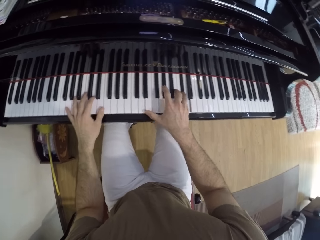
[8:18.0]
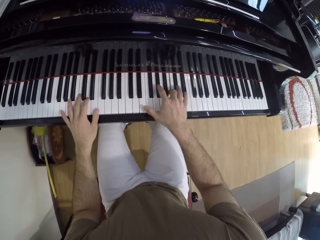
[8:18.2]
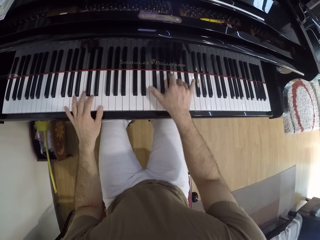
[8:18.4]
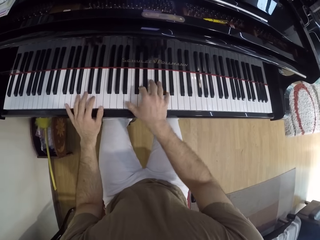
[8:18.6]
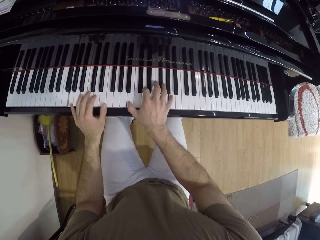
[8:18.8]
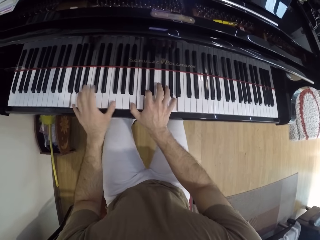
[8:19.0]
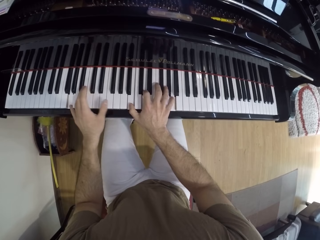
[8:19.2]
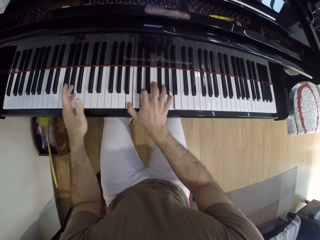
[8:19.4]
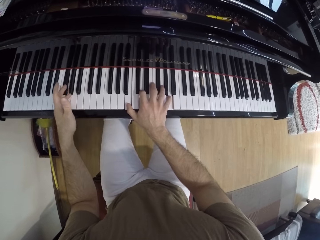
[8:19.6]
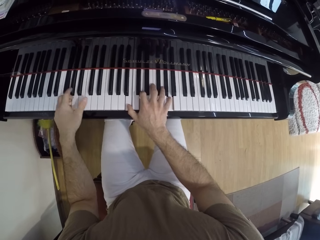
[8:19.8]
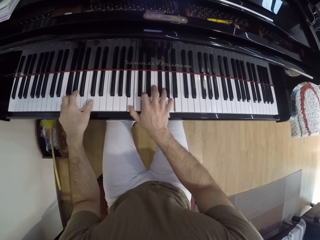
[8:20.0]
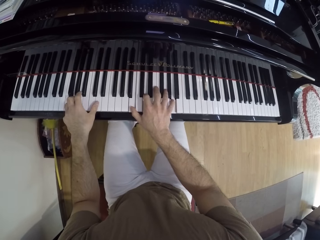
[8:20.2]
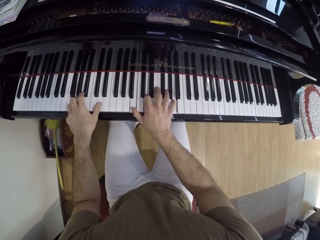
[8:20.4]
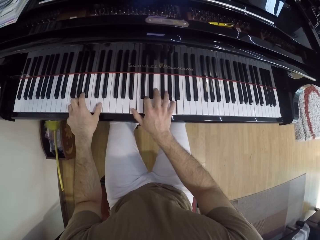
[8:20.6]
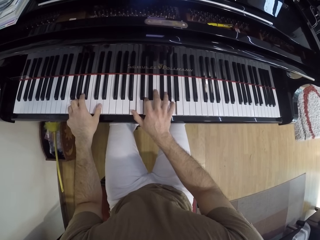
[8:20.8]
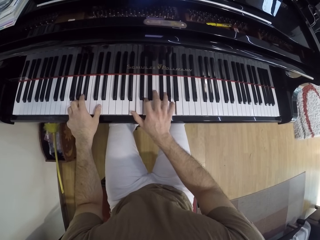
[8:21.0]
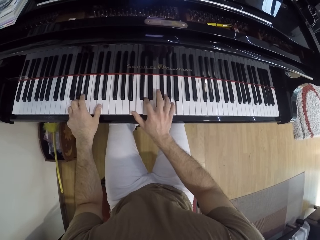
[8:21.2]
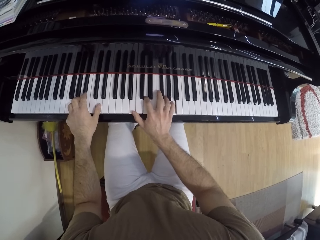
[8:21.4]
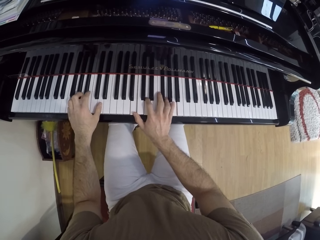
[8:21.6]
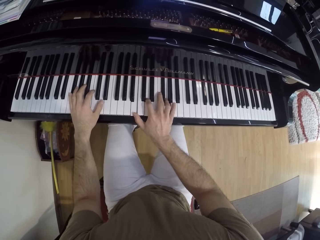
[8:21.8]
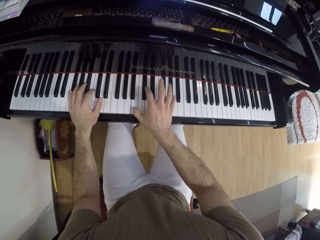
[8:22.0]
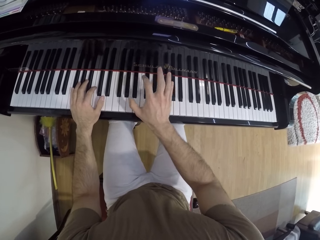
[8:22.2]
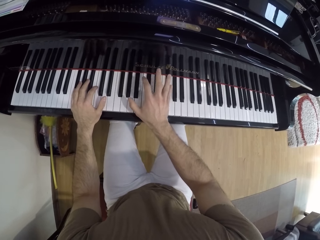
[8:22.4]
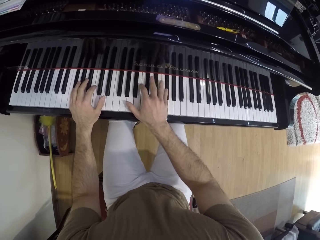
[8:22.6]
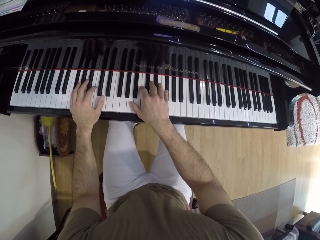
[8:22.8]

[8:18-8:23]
The camera wearer lowers the left hand back to the piano.

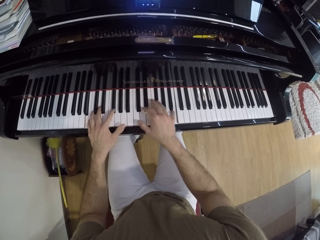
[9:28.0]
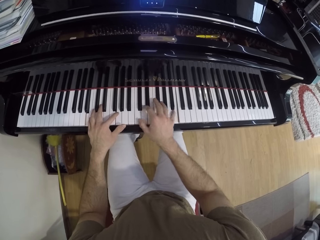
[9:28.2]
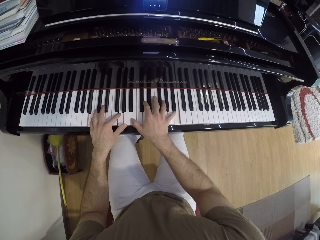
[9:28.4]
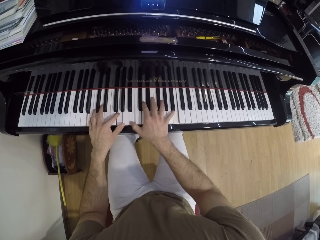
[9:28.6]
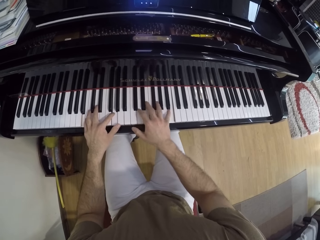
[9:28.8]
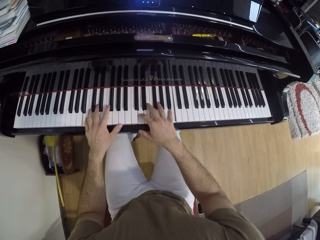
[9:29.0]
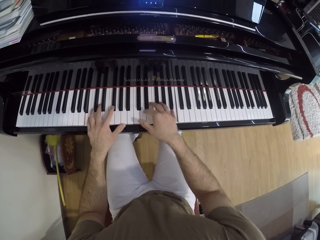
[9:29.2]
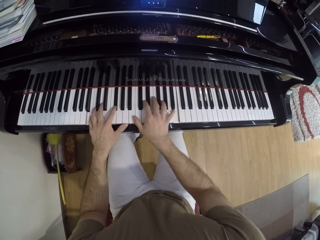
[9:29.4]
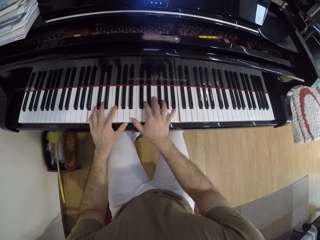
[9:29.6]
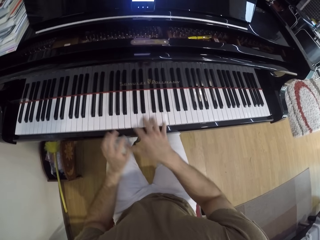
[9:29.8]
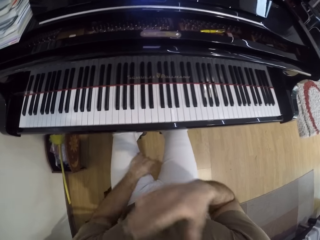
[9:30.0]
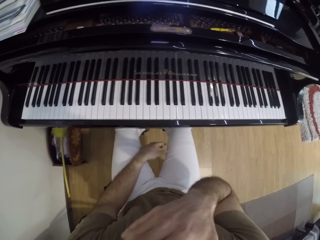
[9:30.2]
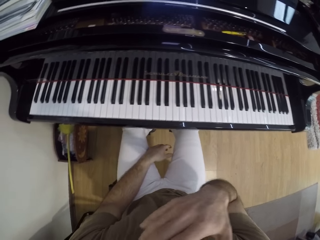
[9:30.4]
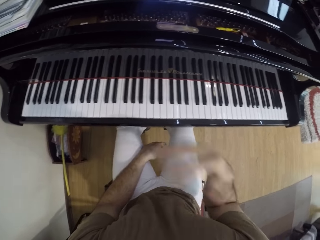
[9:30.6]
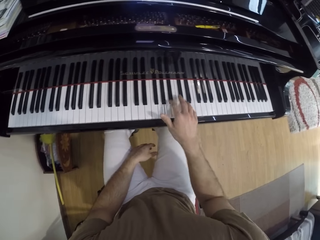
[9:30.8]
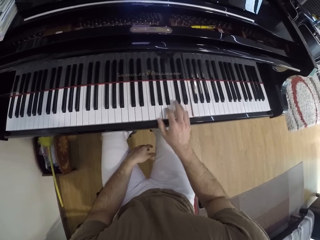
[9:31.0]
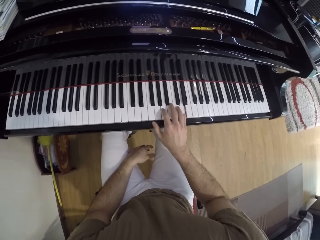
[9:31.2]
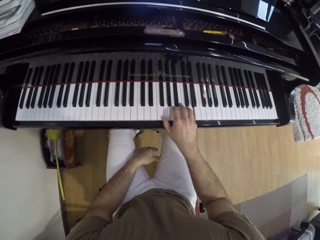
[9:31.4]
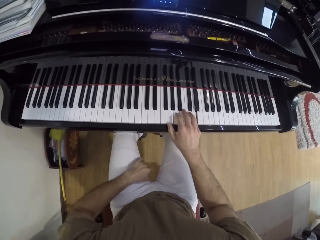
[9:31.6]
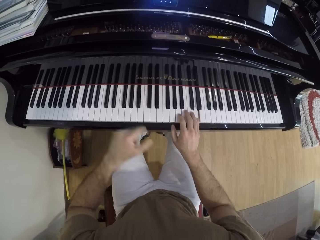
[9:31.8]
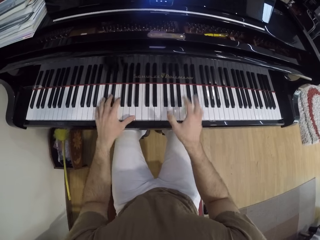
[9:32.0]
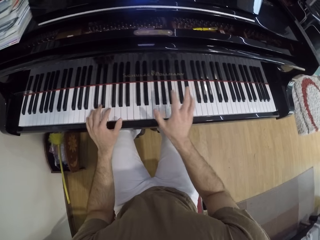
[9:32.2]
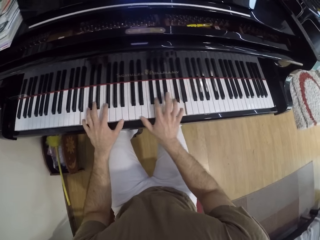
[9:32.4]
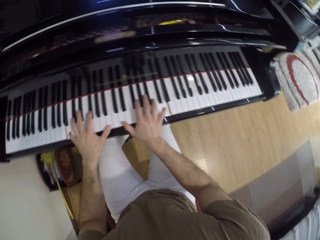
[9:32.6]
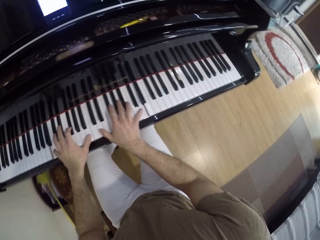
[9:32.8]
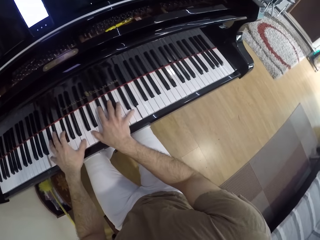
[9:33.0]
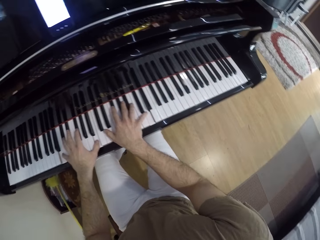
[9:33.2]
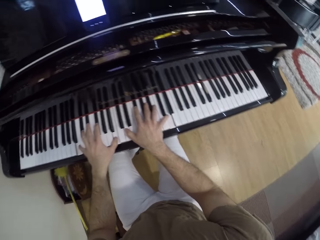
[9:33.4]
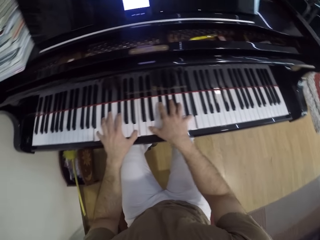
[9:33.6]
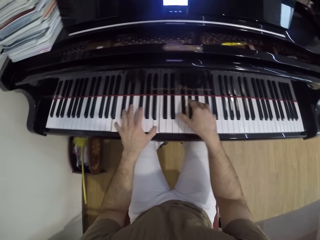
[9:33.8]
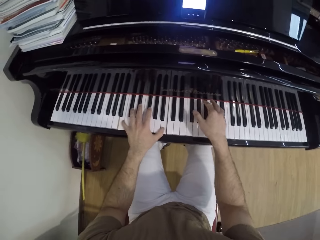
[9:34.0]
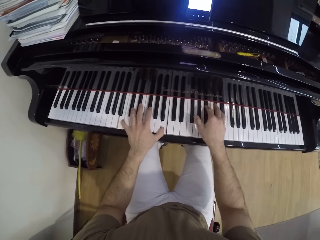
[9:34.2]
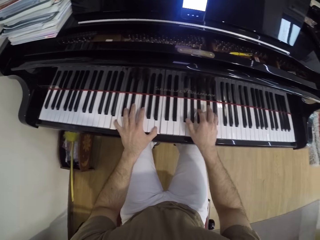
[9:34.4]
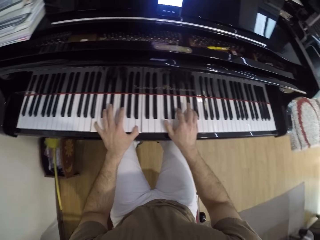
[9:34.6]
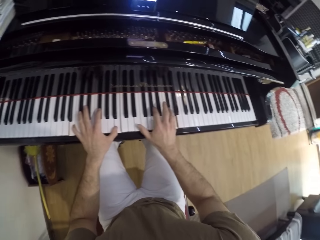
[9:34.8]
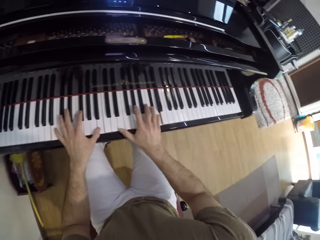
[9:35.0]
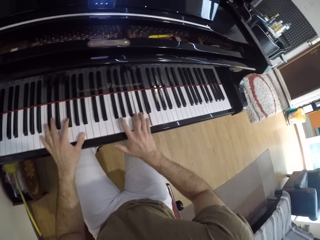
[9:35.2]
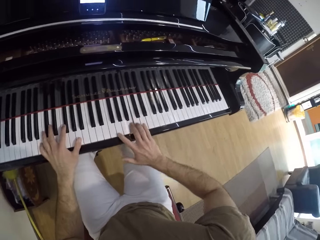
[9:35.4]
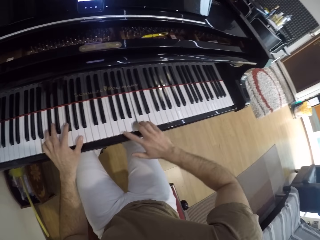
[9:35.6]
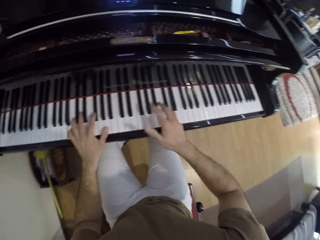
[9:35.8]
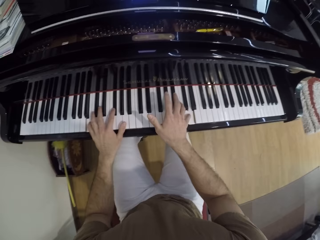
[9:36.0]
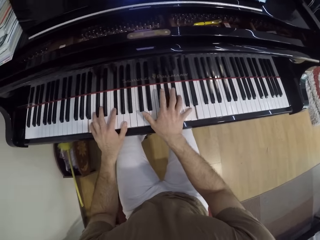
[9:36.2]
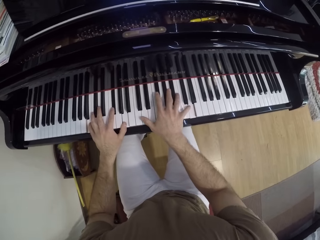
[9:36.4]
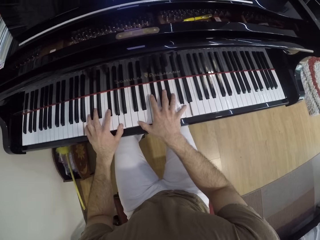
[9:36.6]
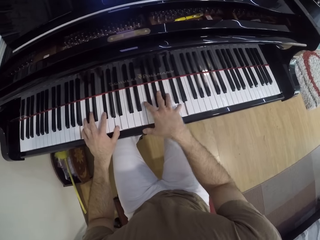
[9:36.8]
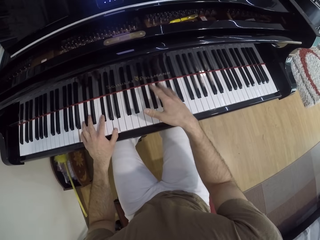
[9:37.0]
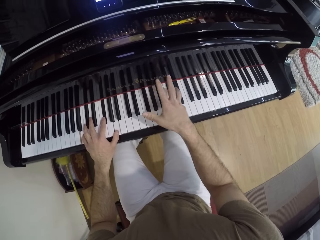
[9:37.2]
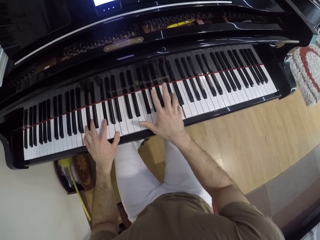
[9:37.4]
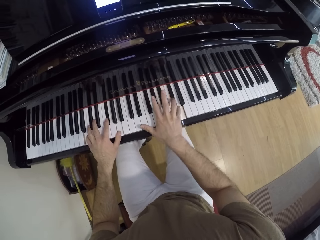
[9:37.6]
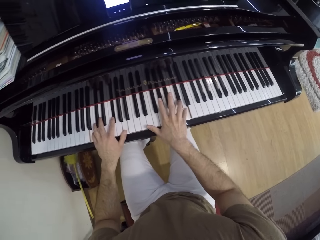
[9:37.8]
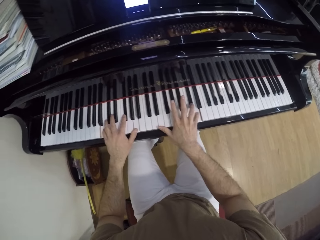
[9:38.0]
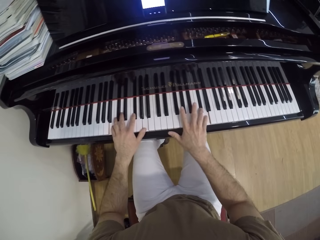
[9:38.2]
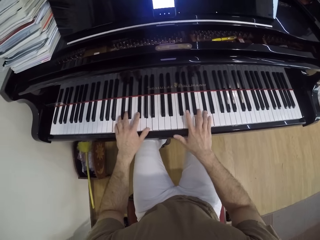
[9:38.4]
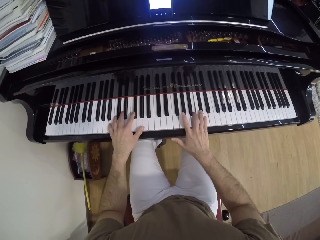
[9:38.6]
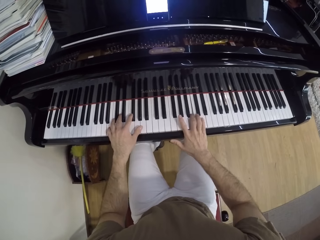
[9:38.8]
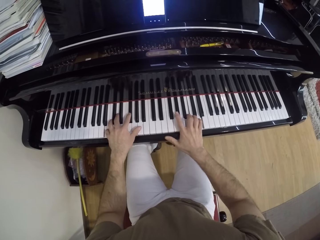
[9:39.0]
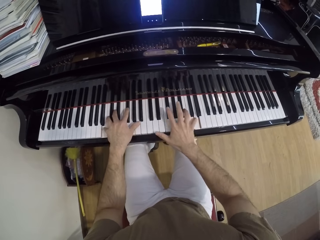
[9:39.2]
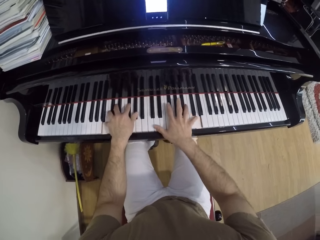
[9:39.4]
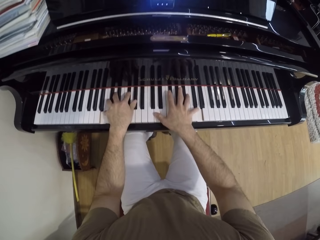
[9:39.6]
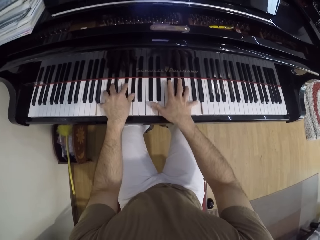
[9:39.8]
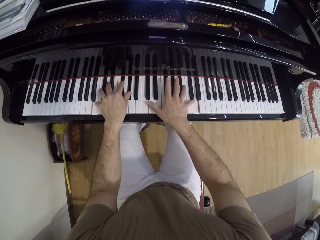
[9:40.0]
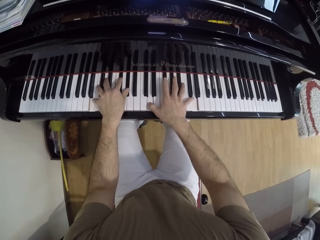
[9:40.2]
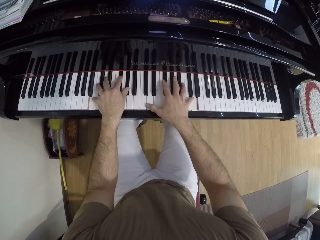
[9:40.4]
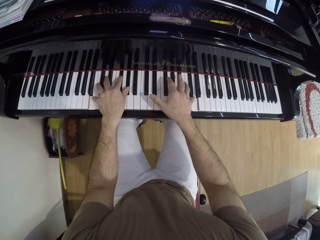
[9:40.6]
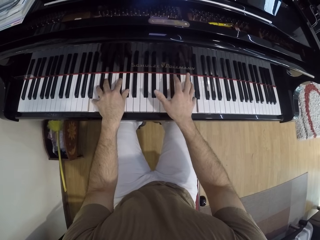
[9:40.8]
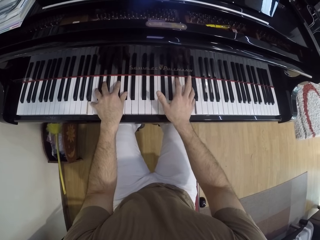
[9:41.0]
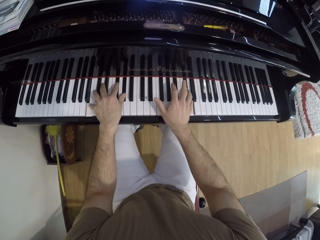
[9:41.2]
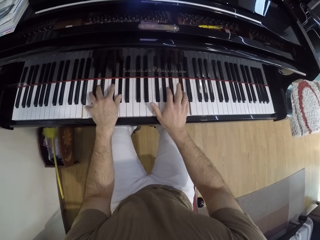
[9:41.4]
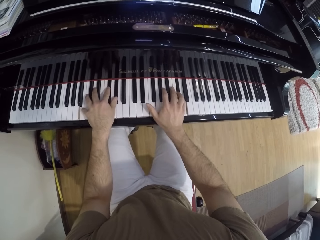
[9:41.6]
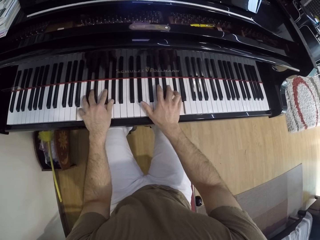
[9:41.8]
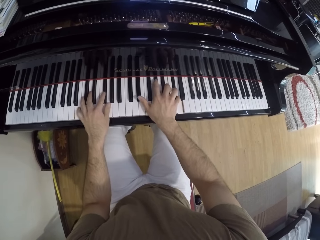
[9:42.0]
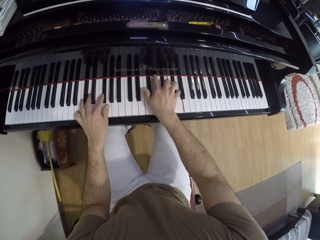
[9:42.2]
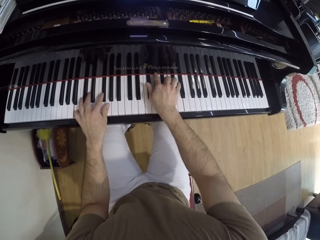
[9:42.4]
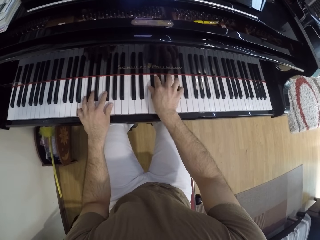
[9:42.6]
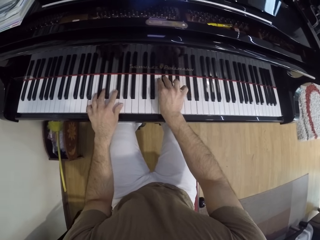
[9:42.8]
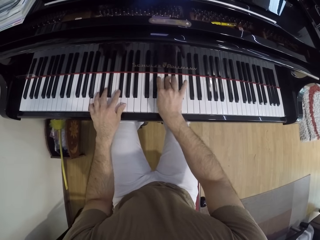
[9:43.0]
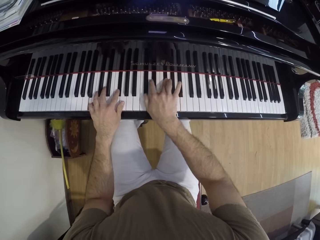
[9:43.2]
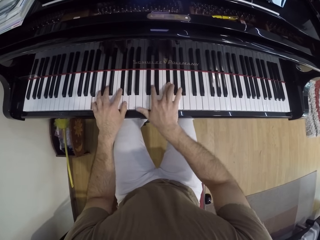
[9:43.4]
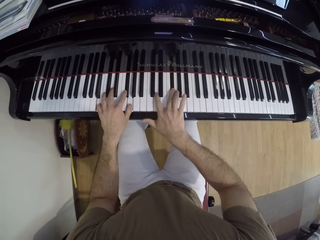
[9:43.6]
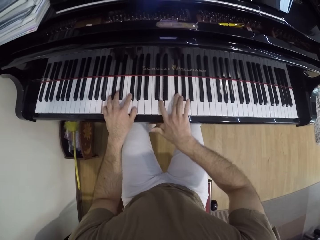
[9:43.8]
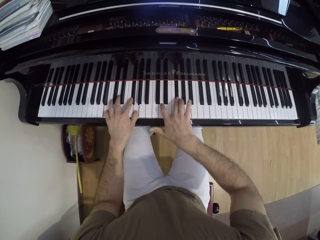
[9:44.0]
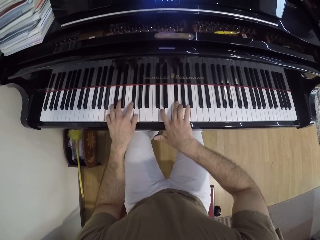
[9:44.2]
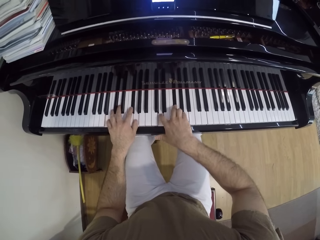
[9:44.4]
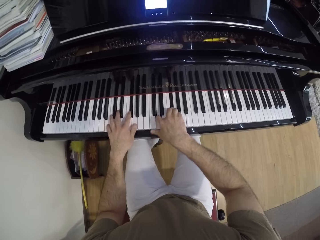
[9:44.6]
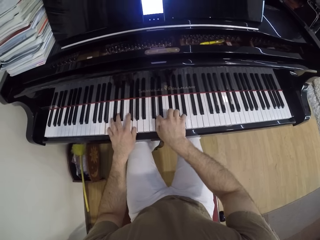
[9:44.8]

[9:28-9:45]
The camera wearer raises his right hand towards his face. He touches the face. He plays the piano with his right hand. He plays the piano with both hands.
